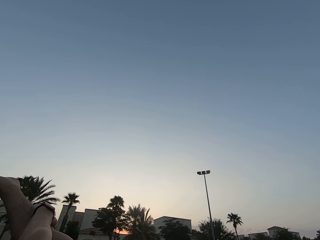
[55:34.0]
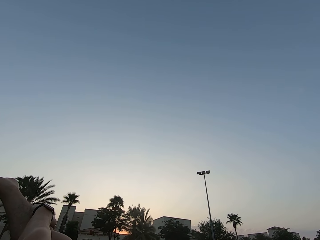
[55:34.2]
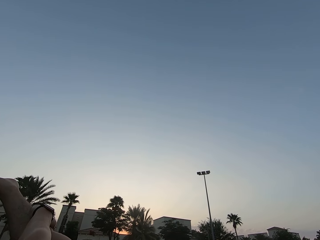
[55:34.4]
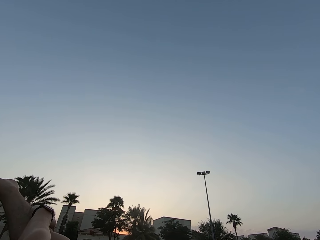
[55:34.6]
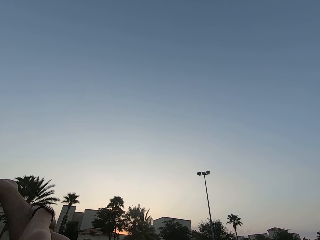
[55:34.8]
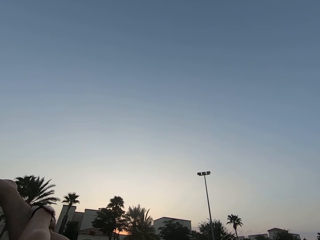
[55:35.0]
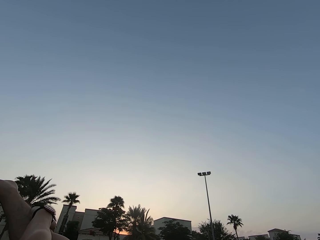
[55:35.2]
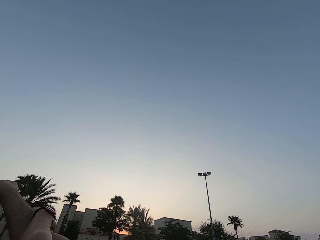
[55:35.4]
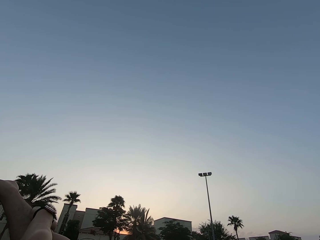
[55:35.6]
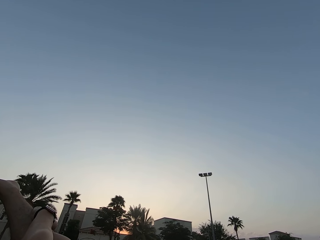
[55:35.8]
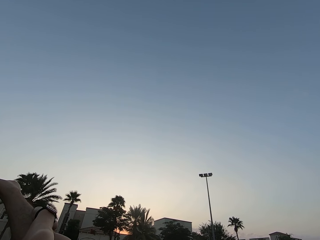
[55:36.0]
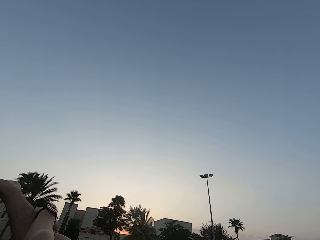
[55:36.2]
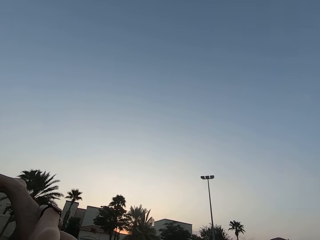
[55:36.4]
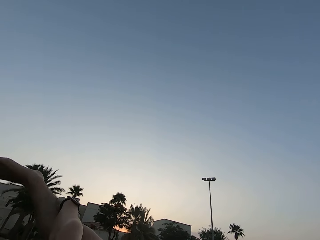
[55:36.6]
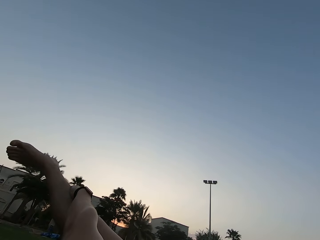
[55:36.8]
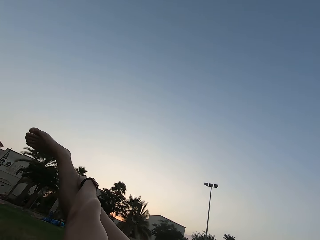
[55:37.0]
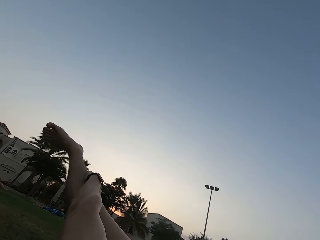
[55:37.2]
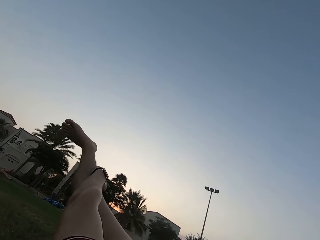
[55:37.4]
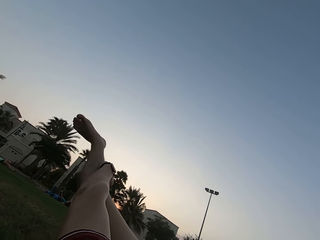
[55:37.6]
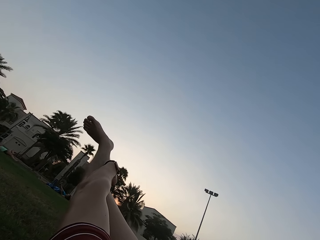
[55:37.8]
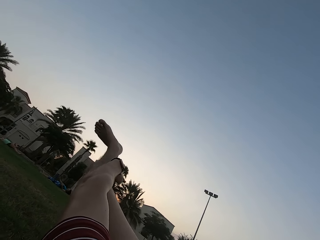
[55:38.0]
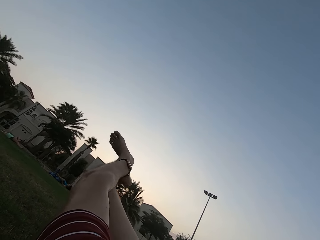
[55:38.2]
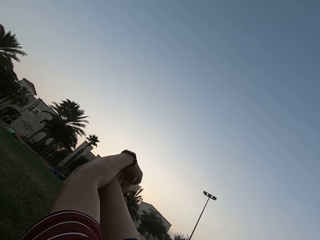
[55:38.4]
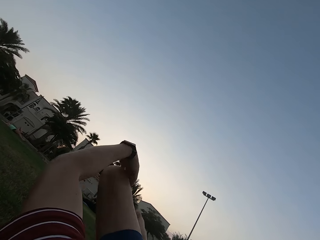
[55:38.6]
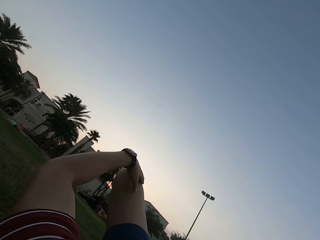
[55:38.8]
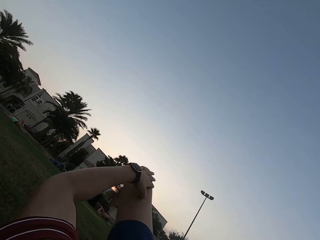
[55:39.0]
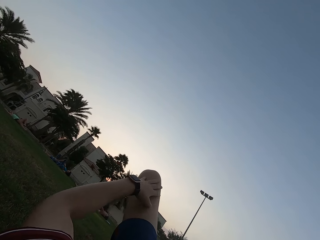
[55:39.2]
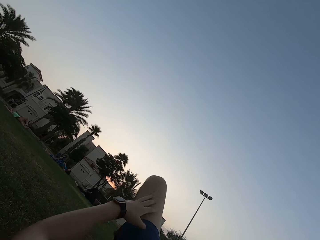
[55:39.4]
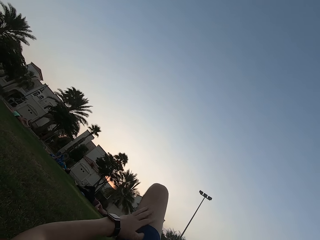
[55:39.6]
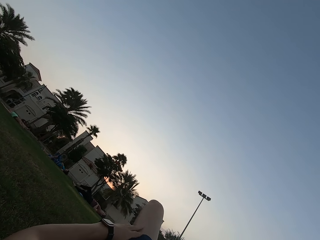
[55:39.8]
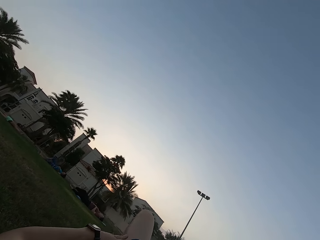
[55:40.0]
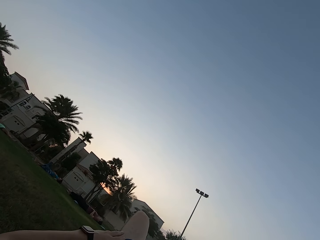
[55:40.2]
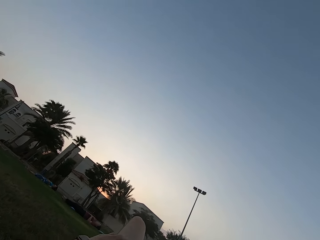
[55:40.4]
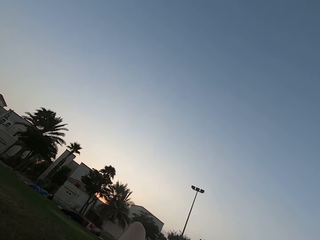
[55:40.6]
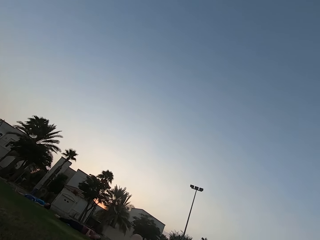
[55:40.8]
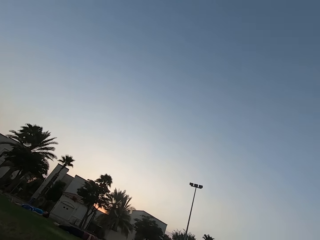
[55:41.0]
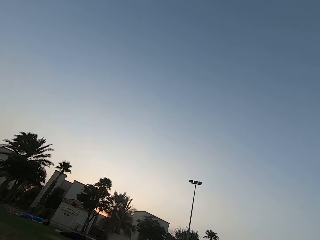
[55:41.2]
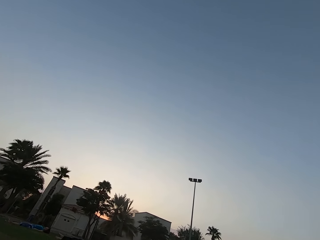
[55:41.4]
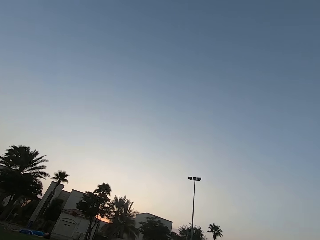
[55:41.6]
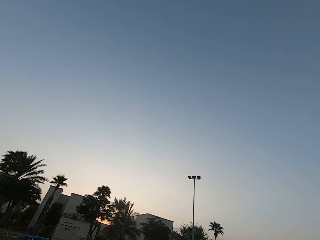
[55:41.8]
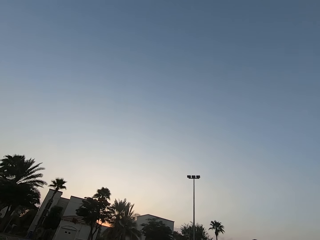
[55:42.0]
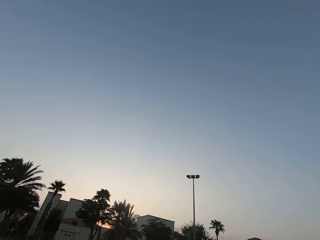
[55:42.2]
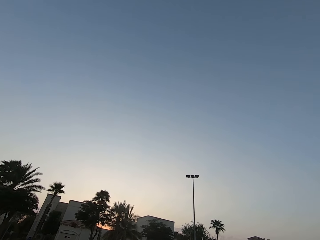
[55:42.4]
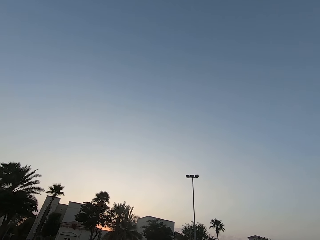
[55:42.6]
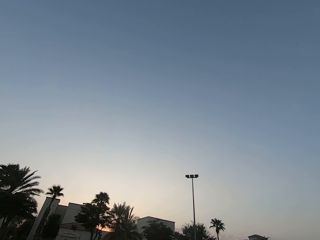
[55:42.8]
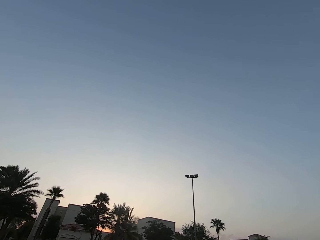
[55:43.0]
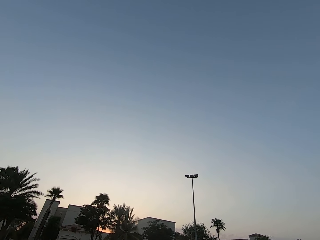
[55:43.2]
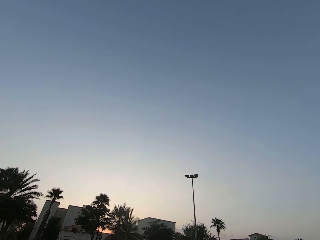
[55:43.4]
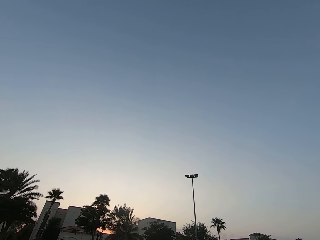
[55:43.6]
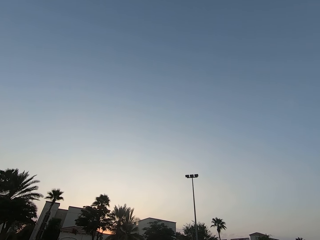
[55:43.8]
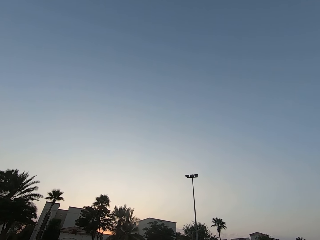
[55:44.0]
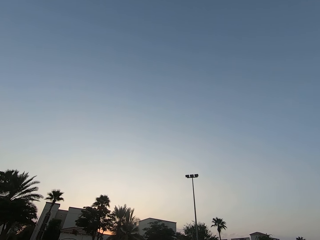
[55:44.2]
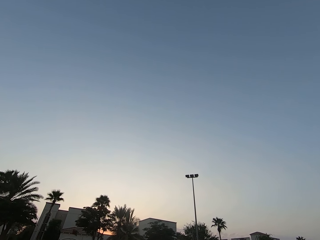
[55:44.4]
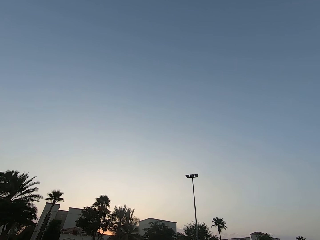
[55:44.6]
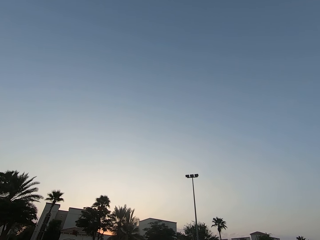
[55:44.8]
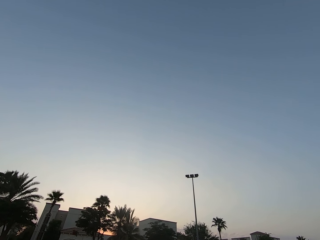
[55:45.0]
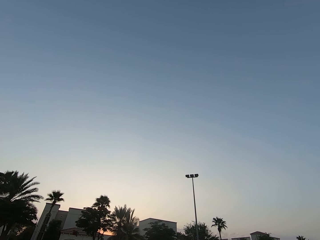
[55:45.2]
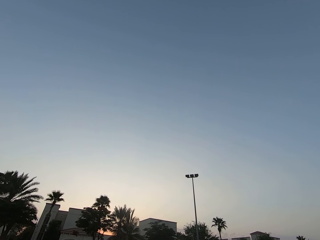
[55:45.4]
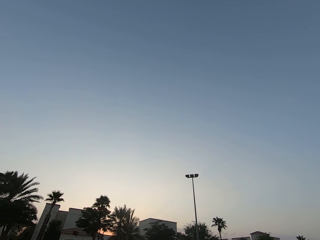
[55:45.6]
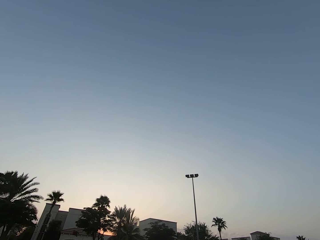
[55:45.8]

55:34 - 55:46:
The camera wearer looks around the field. They stare at the sky.

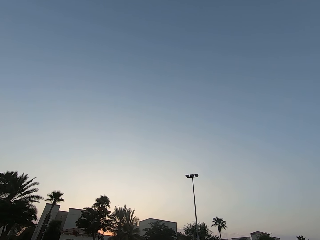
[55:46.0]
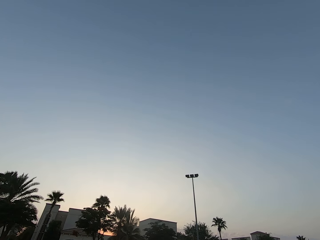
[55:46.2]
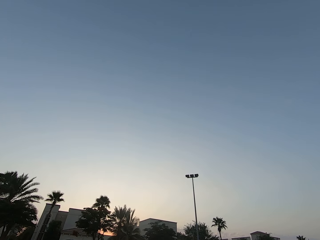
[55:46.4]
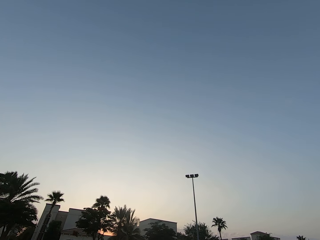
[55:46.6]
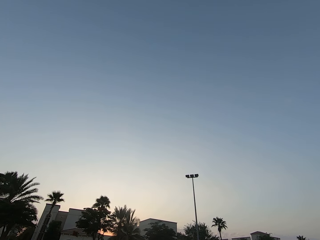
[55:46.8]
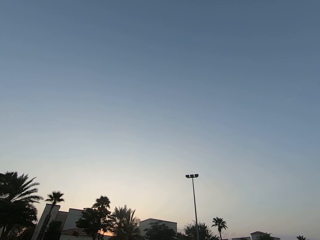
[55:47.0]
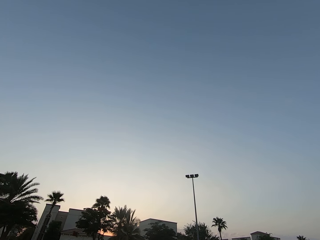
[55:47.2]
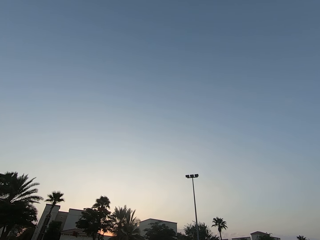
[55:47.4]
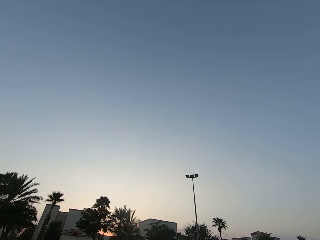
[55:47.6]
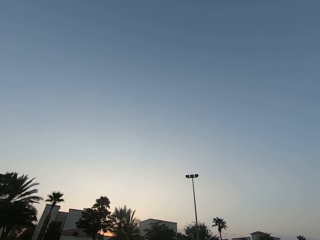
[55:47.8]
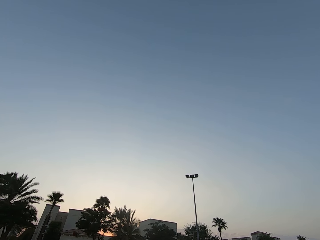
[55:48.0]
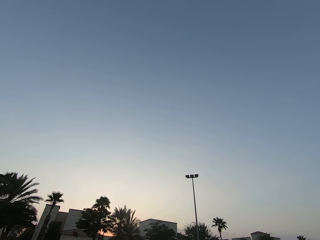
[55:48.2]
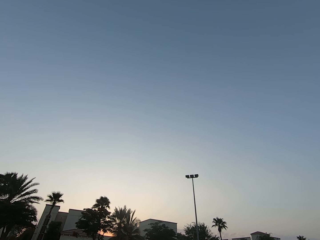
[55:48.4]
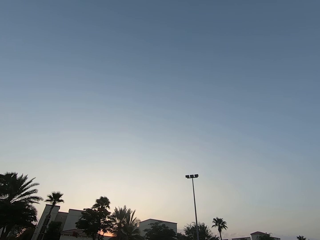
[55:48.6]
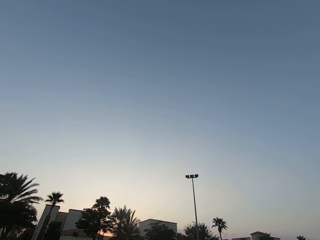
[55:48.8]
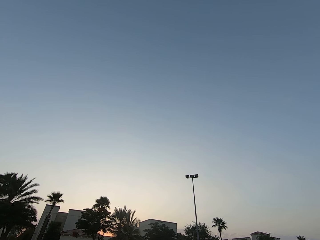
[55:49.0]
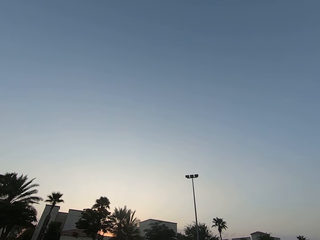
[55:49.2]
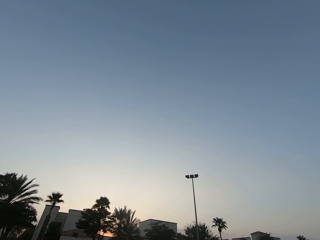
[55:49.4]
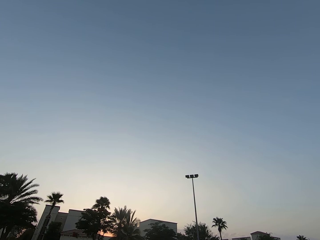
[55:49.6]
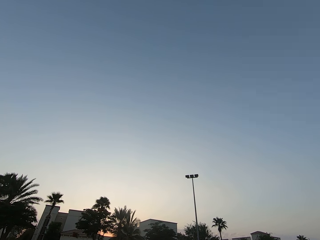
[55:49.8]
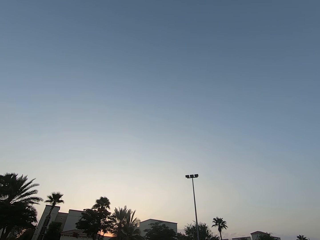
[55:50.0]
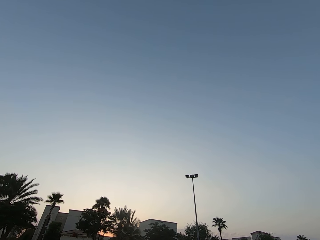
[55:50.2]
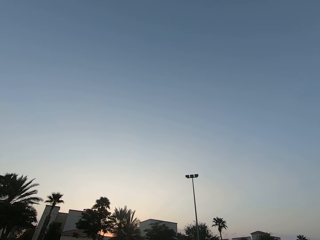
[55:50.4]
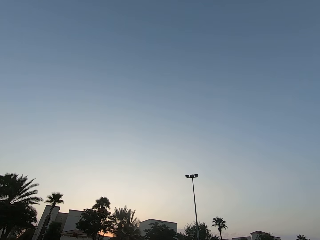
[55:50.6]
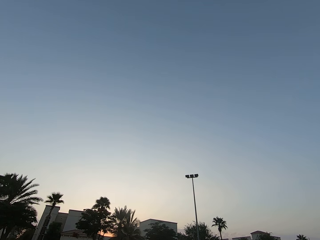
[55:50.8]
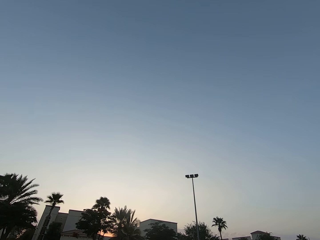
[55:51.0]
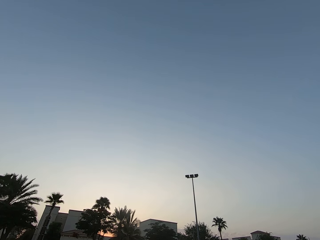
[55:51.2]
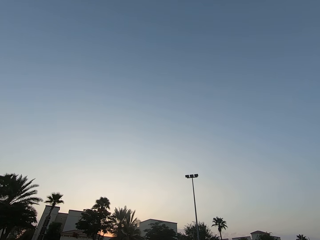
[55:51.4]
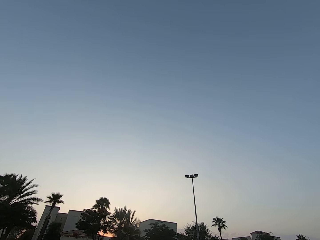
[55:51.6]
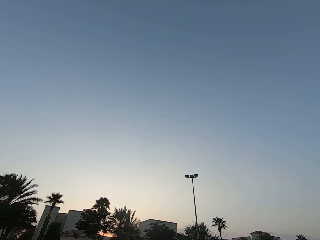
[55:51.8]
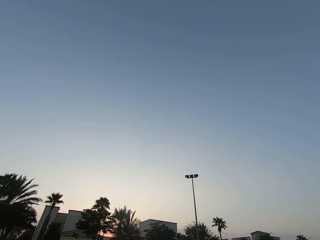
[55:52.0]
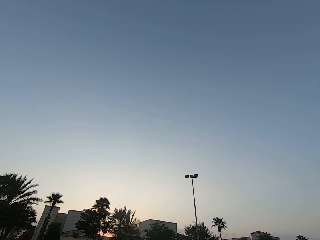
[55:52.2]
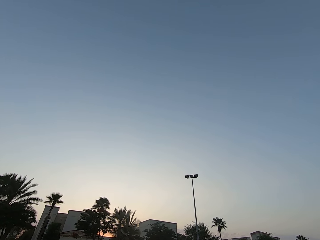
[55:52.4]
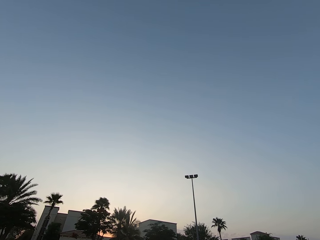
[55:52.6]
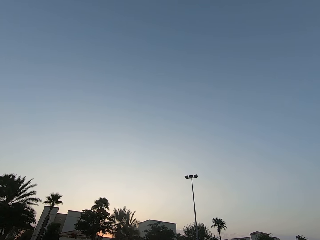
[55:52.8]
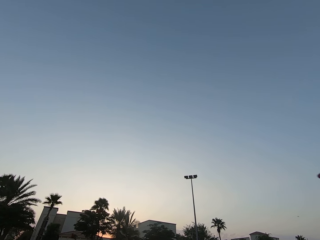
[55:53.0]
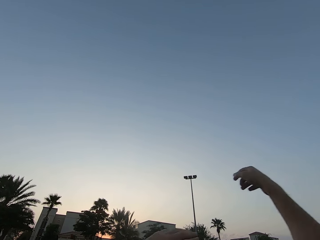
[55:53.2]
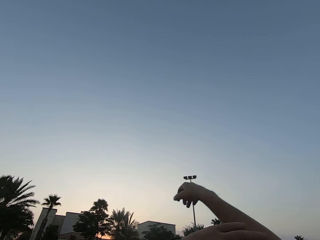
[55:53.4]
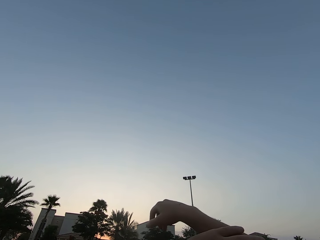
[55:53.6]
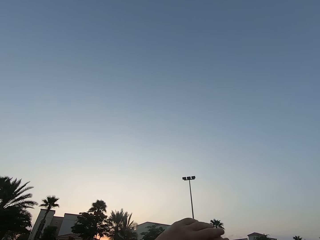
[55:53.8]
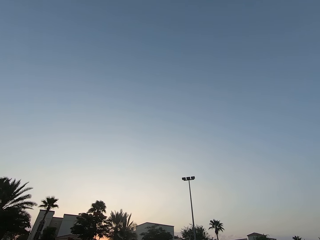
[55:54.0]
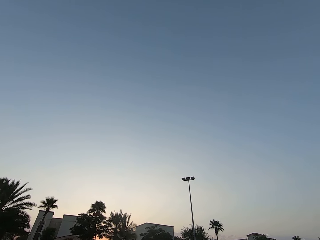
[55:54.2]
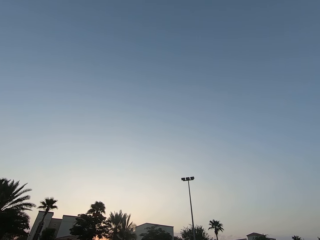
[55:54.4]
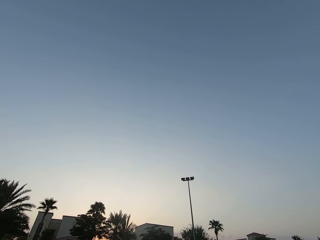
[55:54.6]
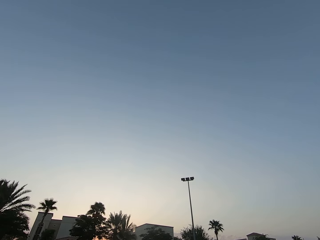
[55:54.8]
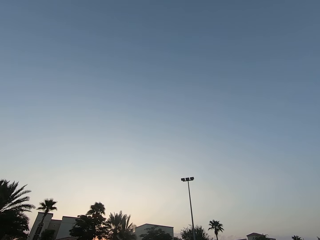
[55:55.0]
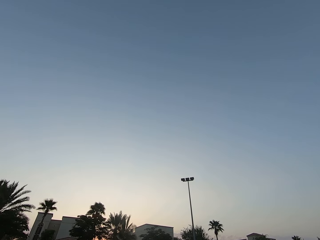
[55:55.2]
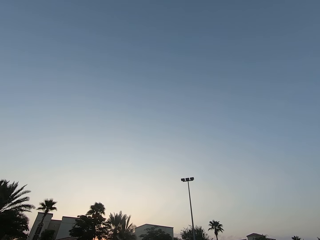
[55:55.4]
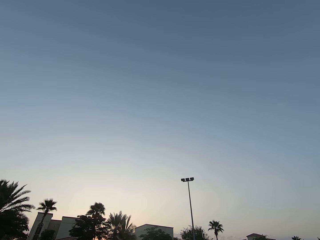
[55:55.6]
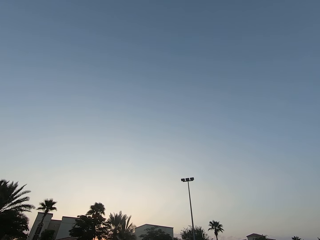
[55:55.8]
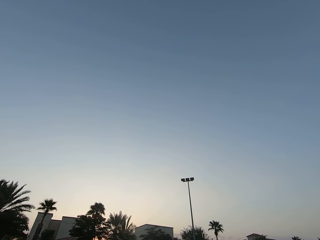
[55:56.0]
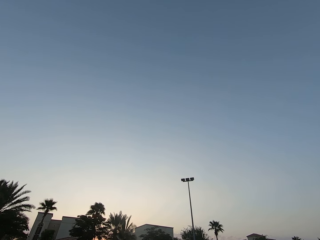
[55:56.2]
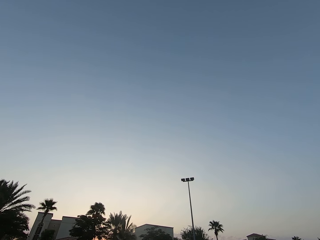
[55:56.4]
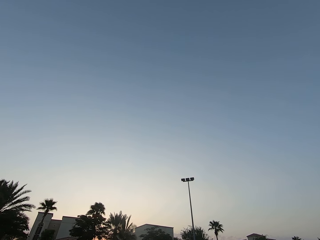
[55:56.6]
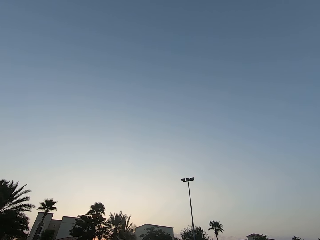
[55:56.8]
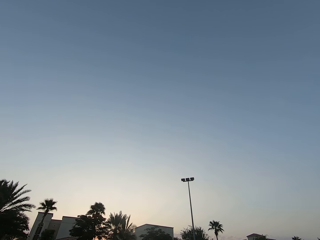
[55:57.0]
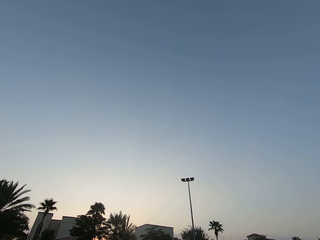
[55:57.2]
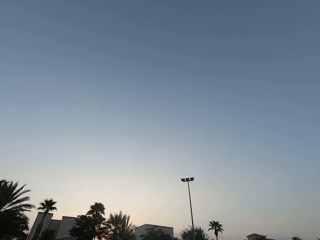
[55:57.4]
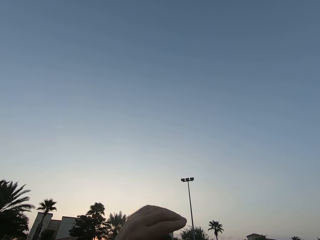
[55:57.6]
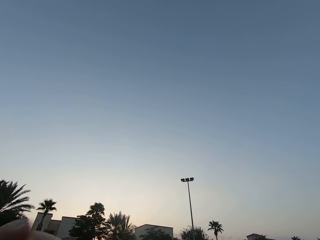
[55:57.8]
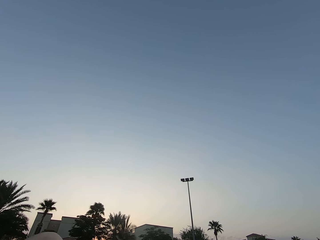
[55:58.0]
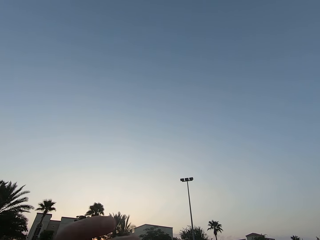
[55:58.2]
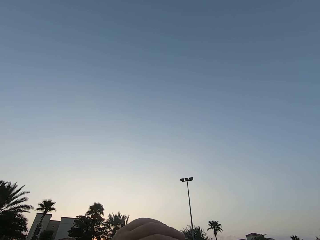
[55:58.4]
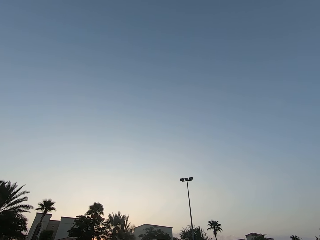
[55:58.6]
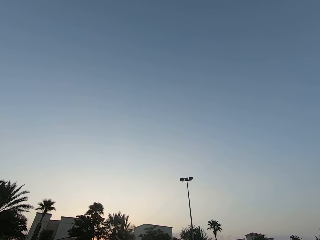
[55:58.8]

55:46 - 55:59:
The camera wearer puts the hand down. He moves his hand. He stares at the sky.
